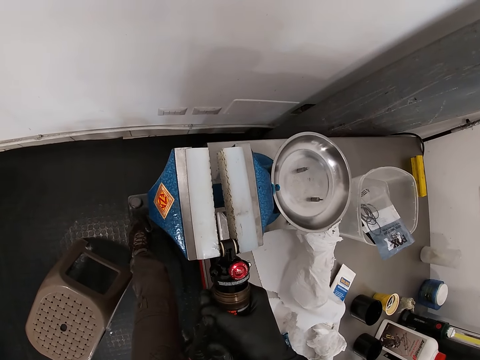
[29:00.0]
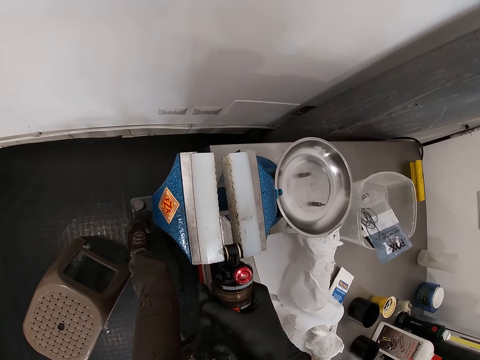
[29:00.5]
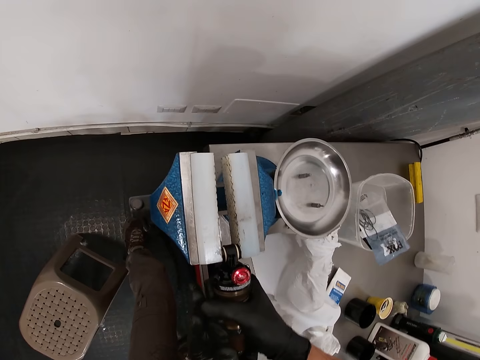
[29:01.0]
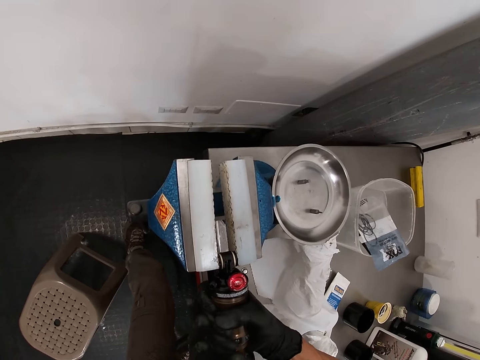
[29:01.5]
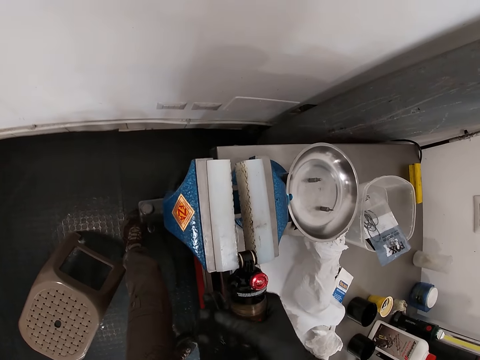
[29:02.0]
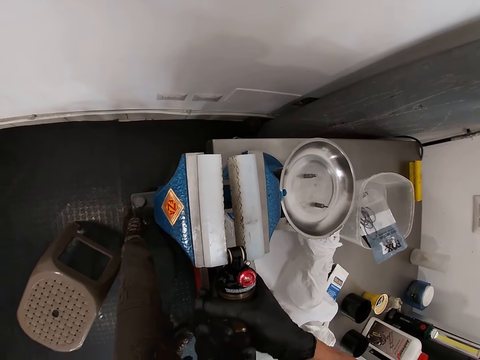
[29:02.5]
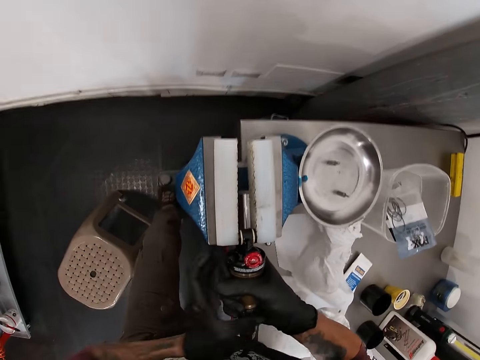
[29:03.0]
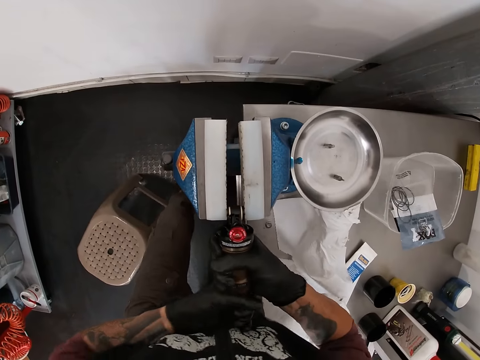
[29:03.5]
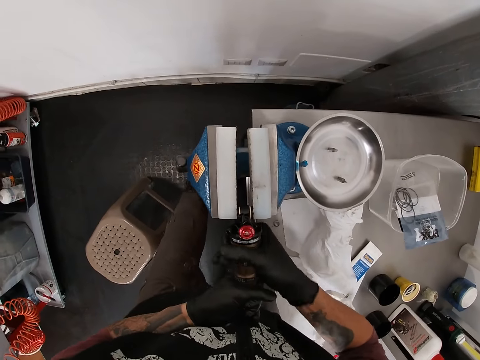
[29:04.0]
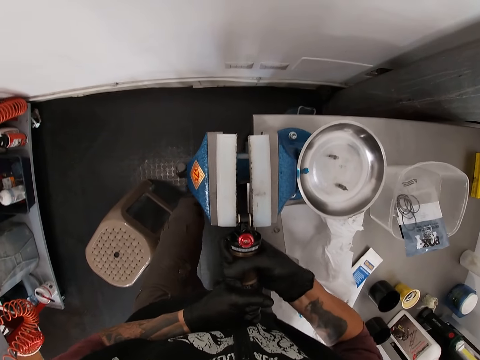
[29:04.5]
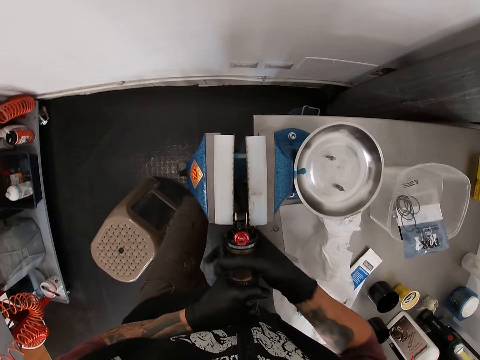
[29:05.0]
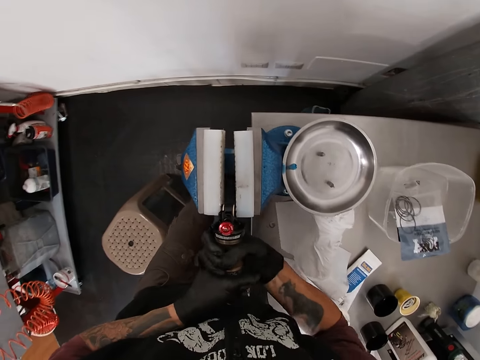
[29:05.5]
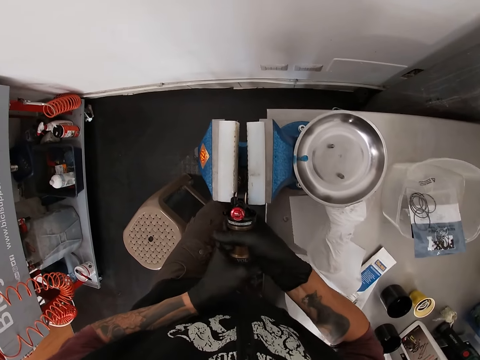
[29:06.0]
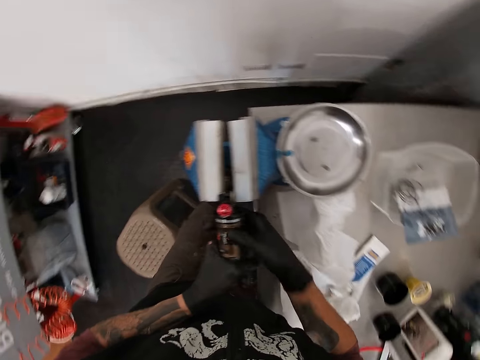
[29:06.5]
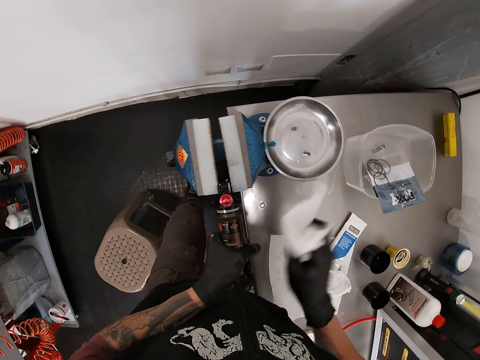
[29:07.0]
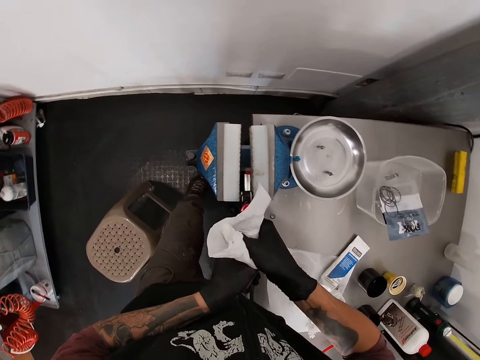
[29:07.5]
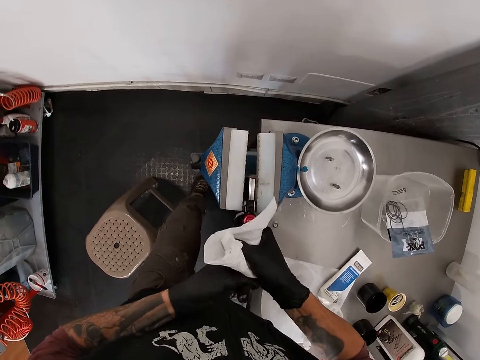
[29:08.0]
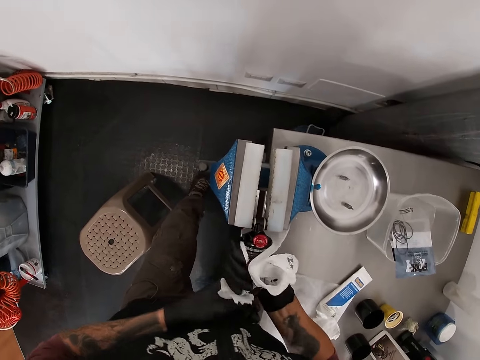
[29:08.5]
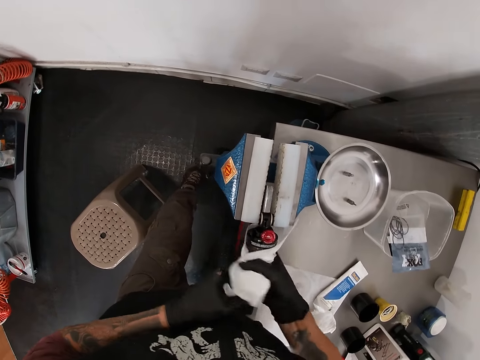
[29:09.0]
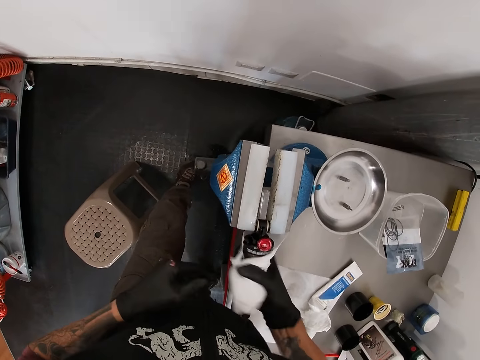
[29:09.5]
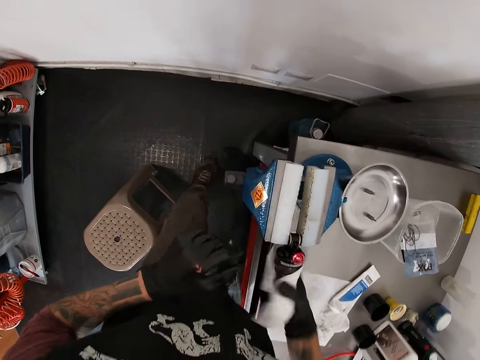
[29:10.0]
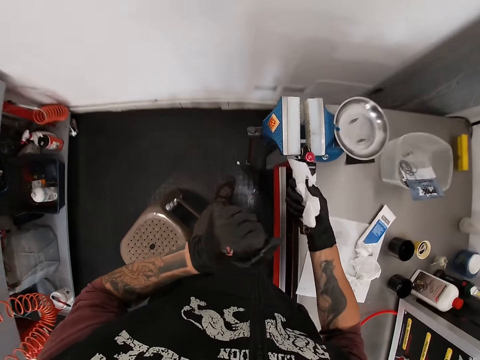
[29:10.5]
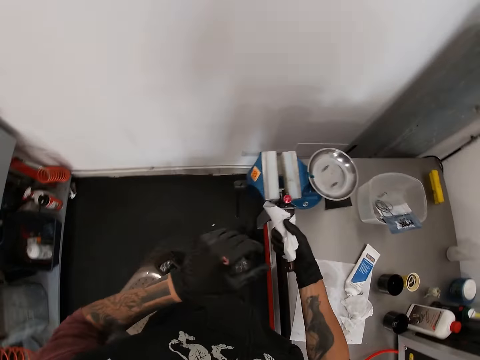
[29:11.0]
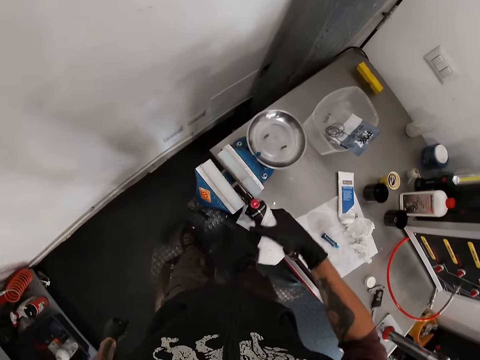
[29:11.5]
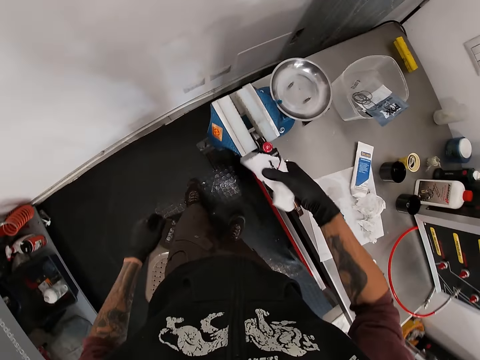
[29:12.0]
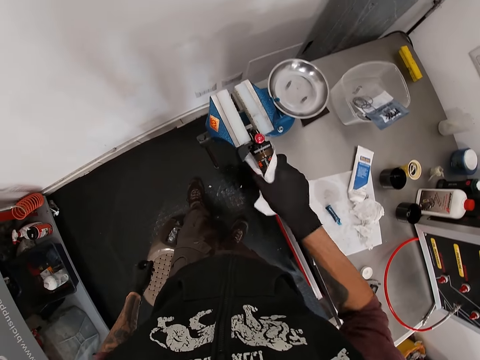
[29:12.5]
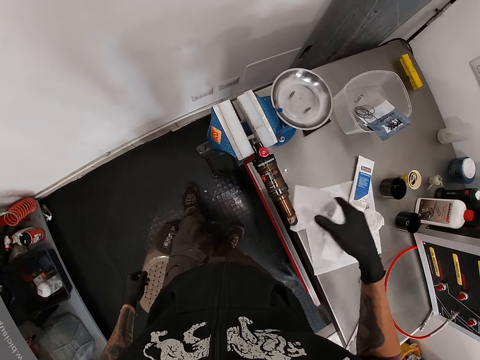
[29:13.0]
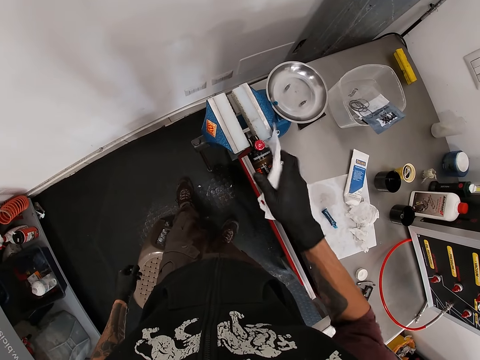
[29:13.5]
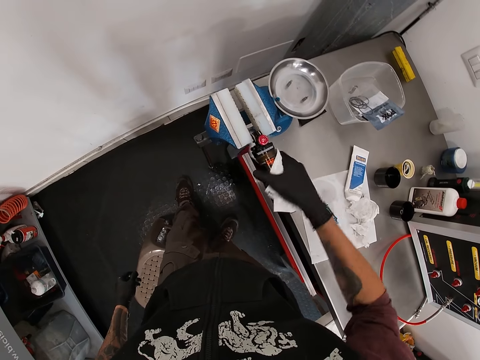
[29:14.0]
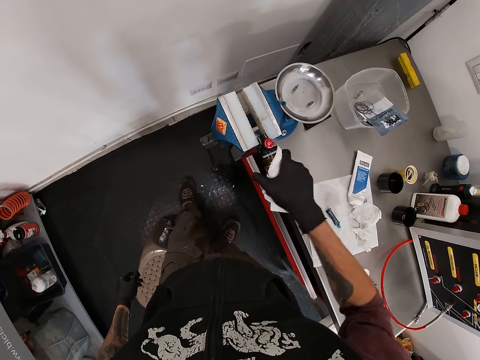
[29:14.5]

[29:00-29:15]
The camera wearer twists the fox rear shock. He tightens the fox float in the bench vice with both hands. He picks up the tissue or paper on the work table with his right hand. He tightens the fox float in the bench vice with both hands. He twists the fox rear shock. He tightens the fox float in the bench vice with his right hand.

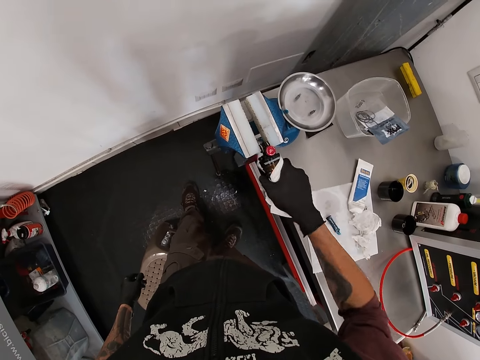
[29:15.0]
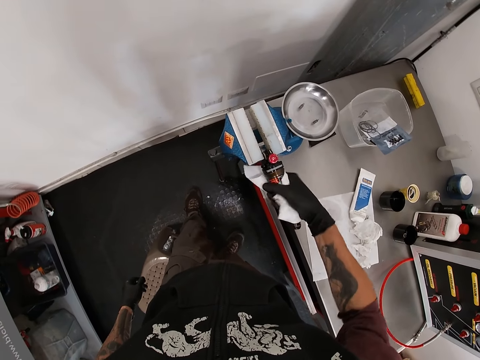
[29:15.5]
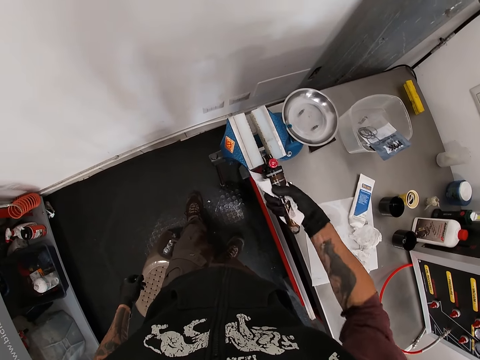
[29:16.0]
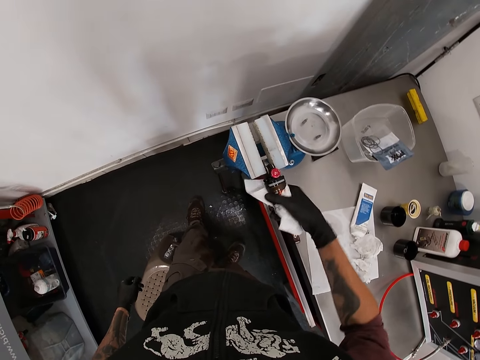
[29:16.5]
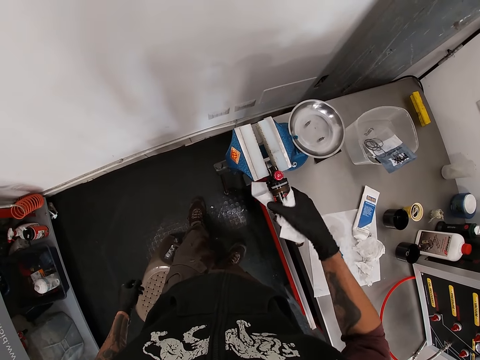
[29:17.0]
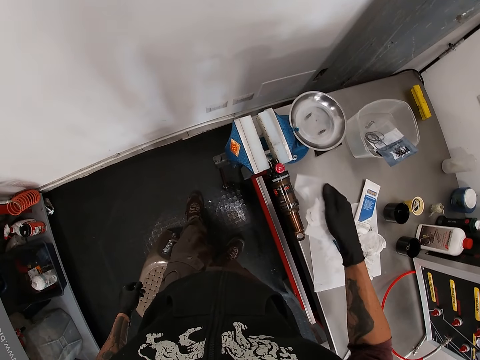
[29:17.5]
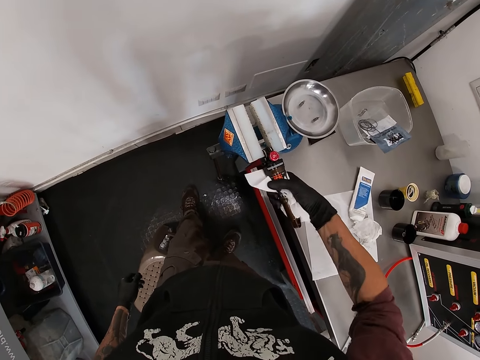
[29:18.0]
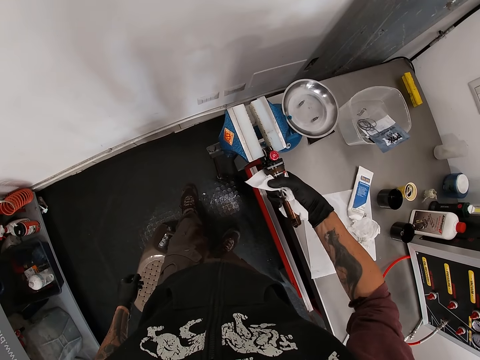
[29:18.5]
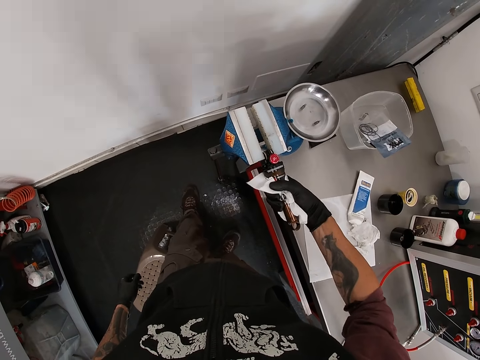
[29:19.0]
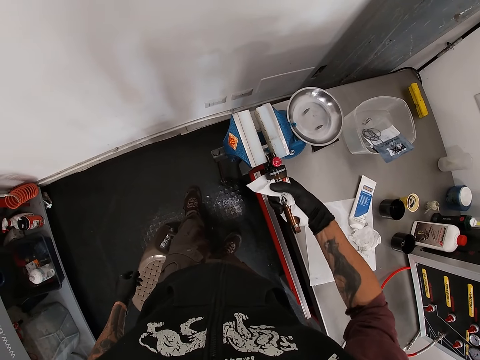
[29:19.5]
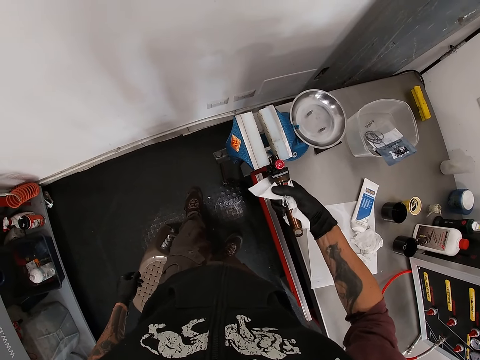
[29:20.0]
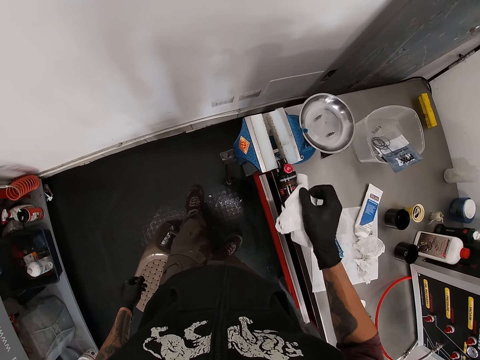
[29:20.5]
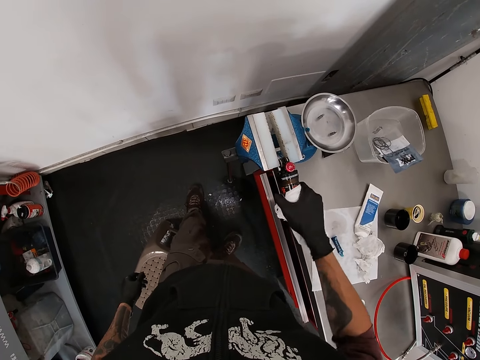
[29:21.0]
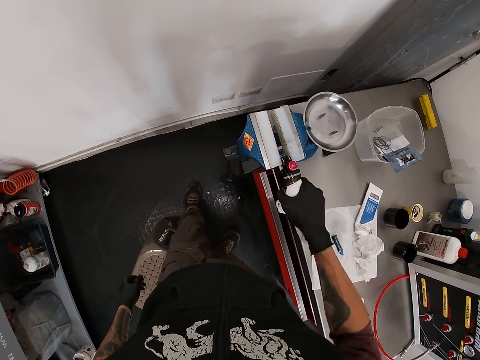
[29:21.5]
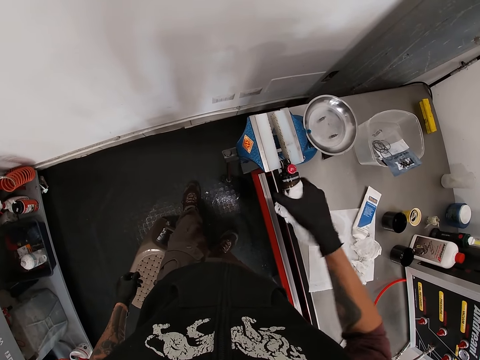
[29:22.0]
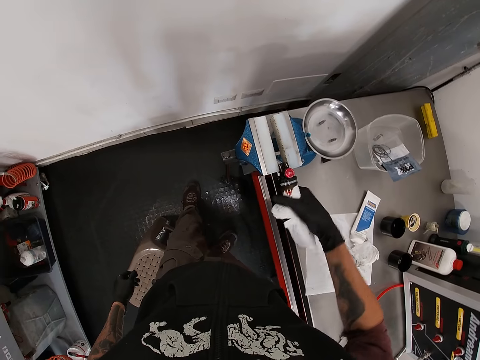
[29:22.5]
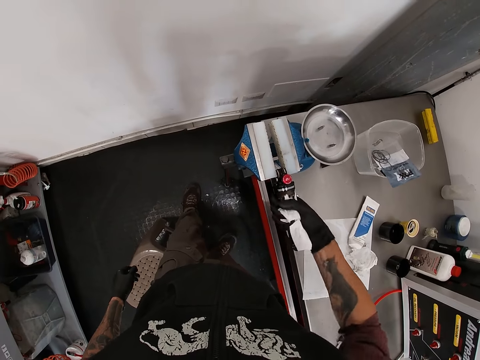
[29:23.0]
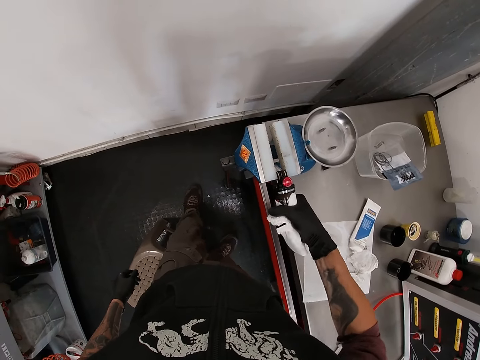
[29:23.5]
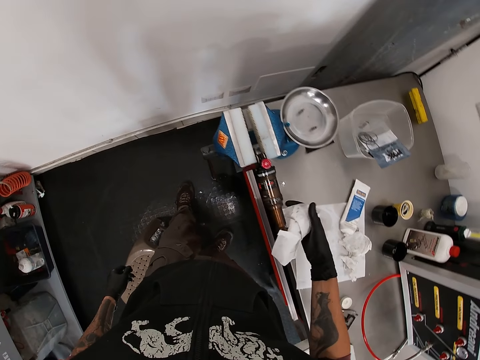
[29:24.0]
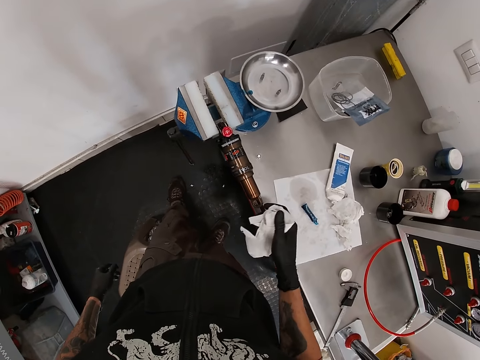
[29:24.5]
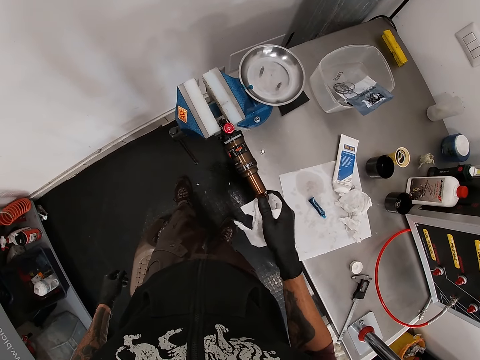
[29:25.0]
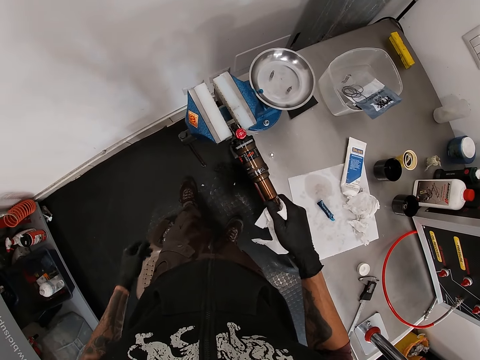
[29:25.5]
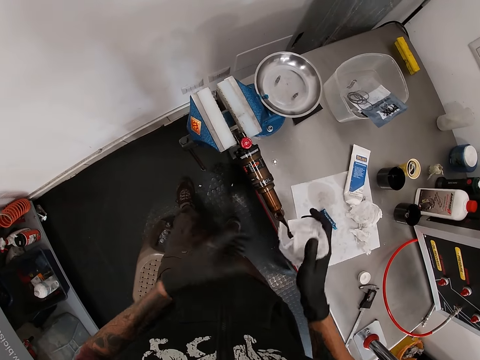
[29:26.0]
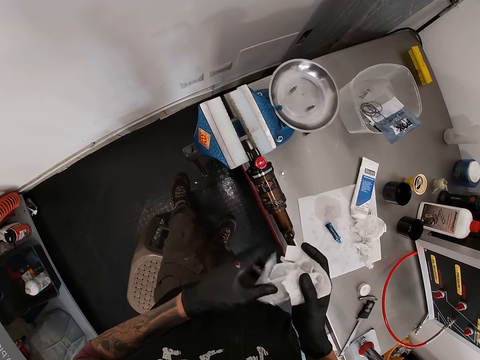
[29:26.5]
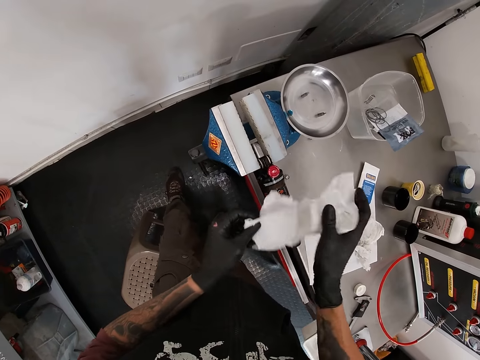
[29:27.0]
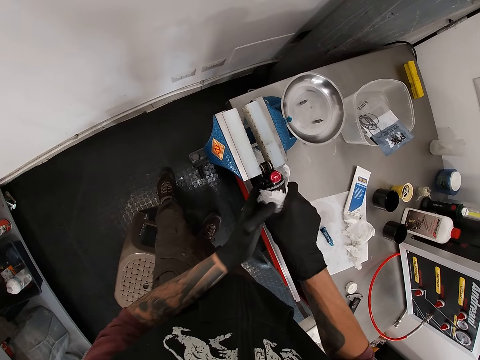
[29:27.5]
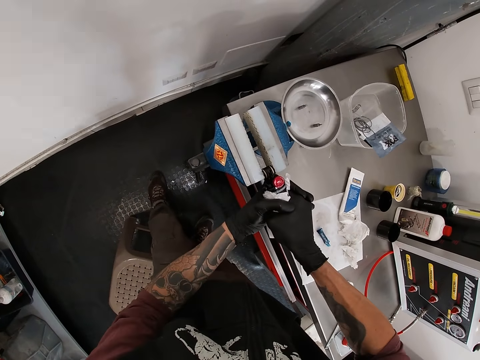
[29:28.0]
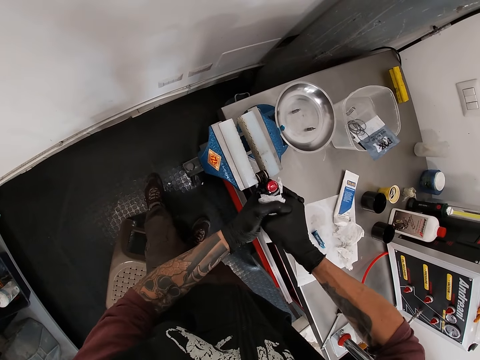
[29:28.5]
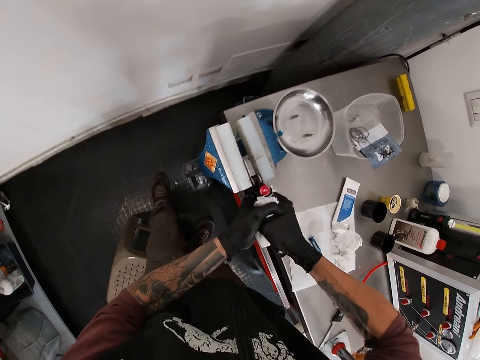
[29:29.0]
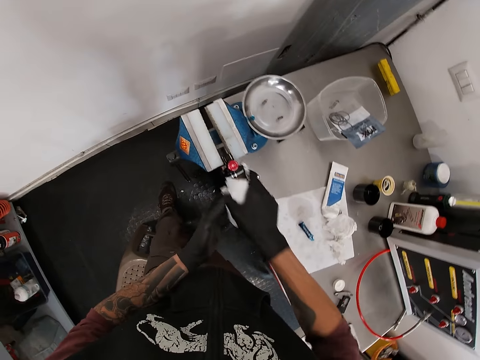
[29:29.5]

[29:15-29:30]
The camera wearer tightens the fox float in the bench vice with both hands.
